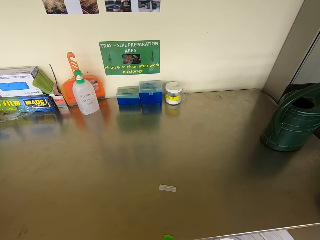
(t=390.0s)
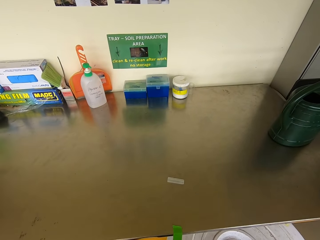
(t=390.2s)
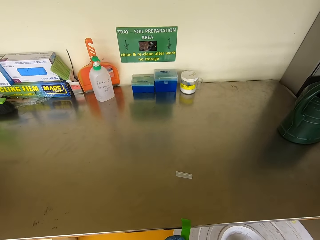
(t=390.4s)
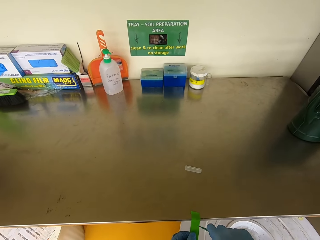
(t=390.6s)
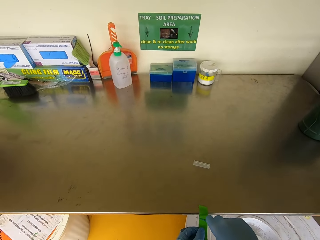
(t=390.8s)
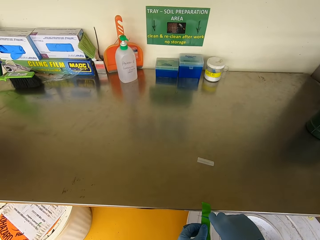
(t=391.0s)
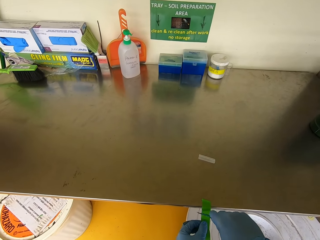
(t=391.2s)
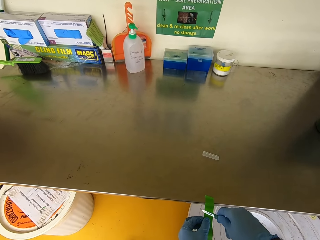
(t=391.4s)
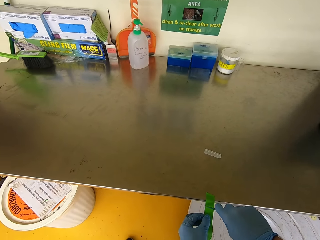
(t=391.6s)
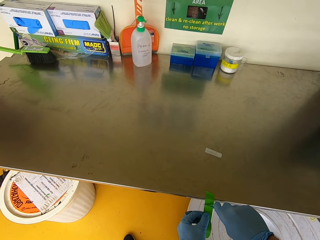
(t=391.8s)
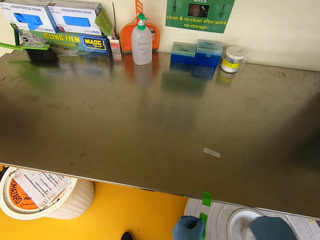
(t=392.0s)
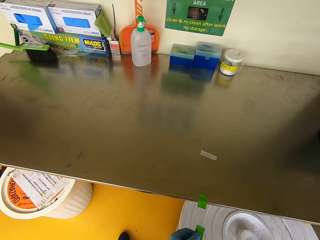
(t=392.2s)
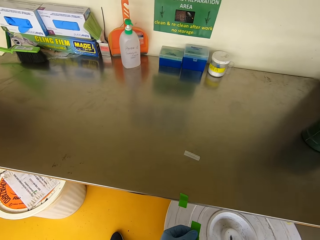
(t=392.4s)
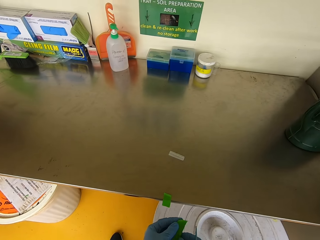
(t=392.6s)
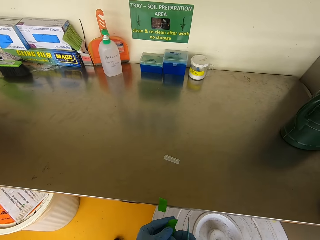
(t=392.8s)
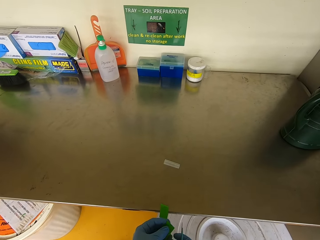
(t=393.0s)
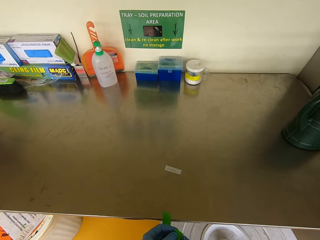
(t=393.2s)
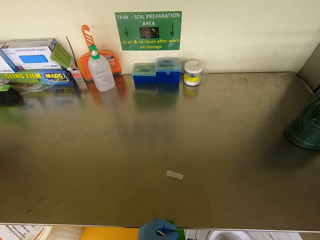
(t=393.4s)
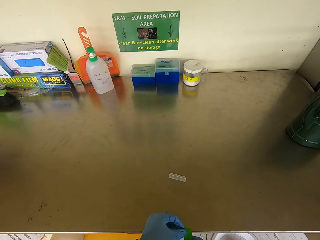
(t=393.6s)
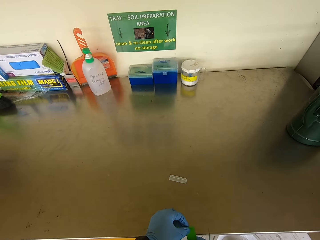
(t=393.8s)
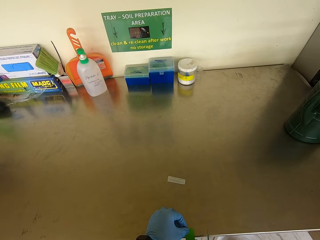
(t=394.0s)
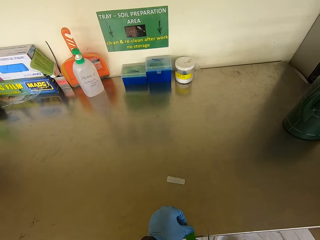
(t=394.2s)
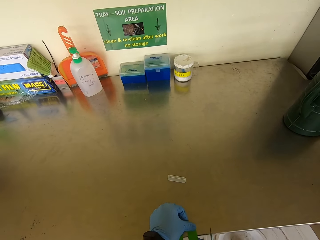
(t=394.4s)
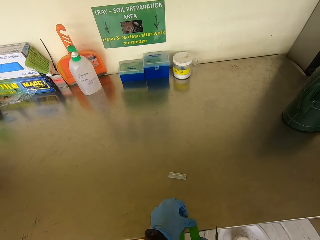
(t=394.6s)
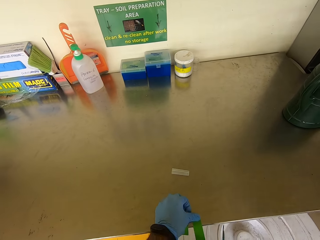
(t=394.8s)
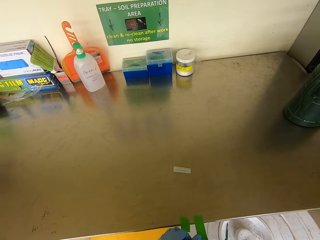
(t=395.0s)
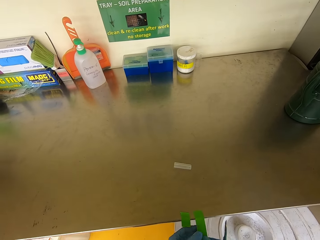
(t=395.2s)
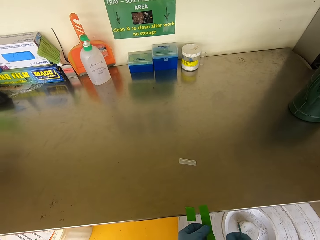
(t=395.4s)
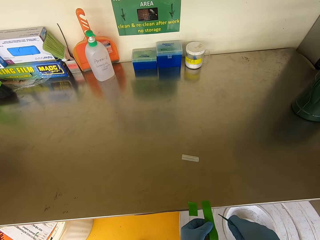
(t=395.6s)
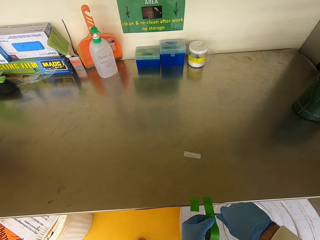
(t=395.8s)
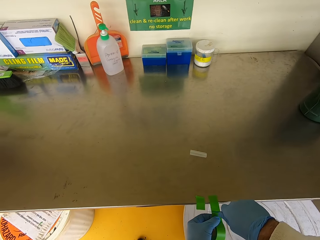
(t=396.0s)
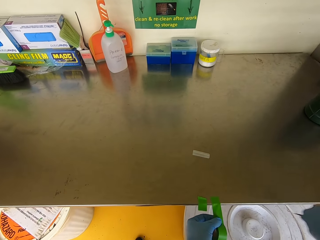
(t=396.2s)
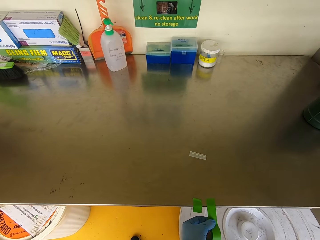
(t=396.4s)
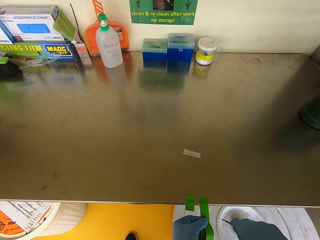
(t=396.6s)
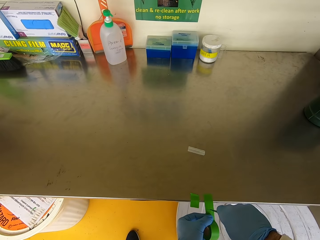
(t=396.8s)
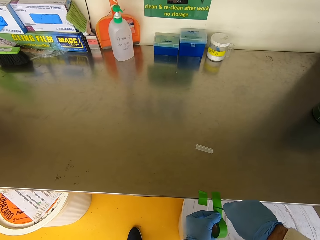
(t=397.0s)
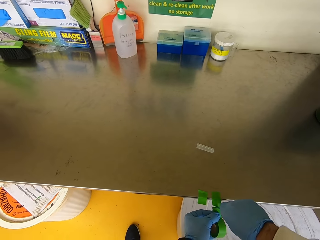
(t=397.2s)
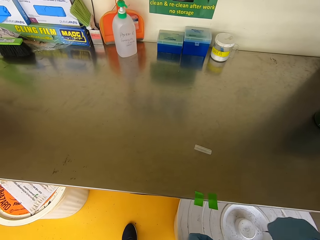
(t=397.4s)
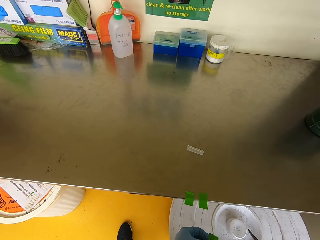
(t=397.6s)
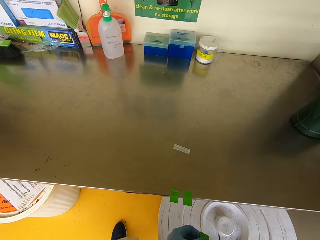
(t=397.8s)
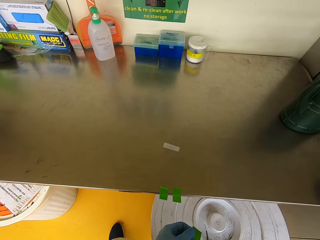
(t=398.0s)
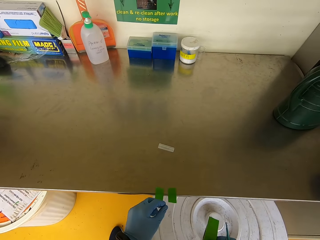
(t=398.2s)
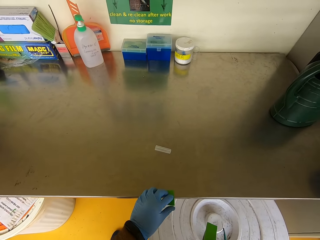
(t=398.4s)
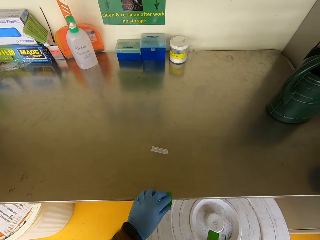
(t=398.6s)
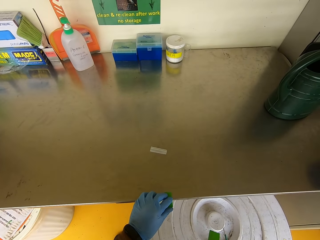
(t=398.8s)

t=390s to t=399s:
The camera wearer cuts the green plant tie tape. They stick the plant tie tape on a counter. They cut the green plant tie tape.

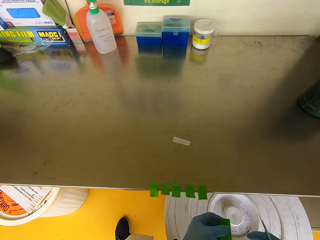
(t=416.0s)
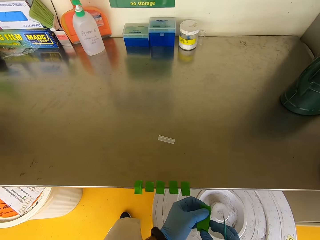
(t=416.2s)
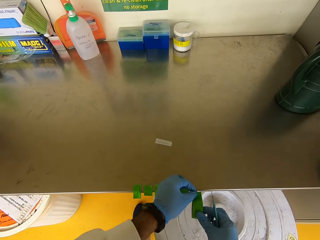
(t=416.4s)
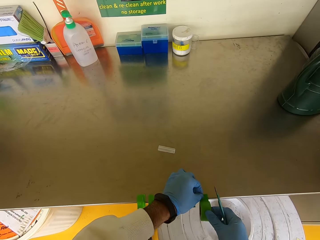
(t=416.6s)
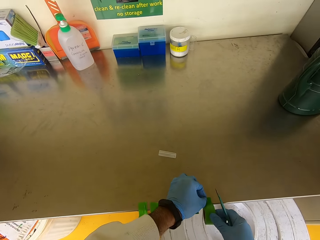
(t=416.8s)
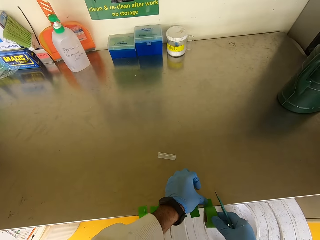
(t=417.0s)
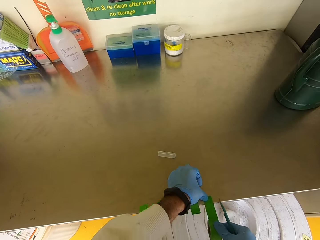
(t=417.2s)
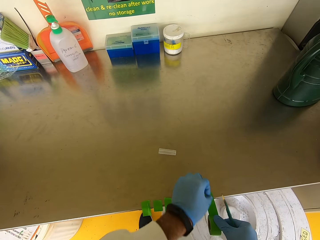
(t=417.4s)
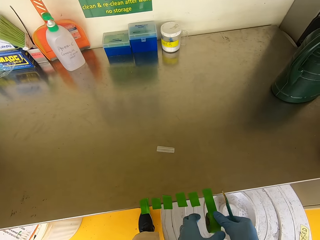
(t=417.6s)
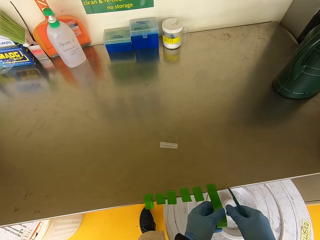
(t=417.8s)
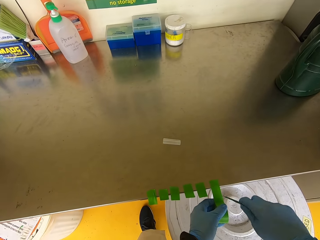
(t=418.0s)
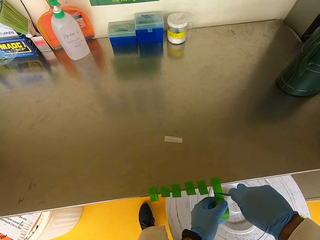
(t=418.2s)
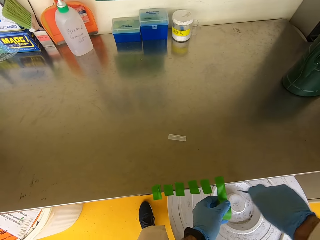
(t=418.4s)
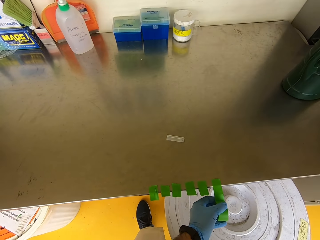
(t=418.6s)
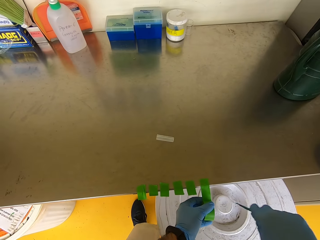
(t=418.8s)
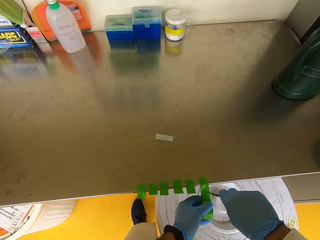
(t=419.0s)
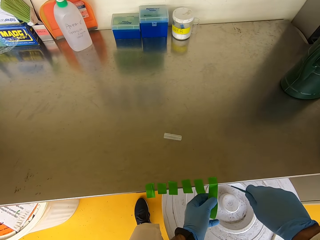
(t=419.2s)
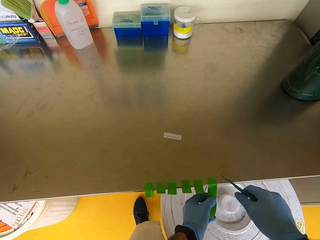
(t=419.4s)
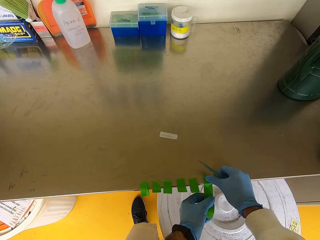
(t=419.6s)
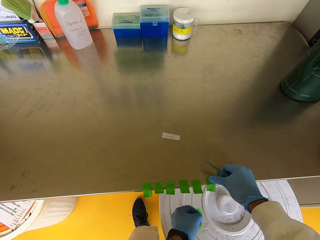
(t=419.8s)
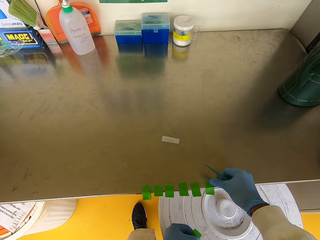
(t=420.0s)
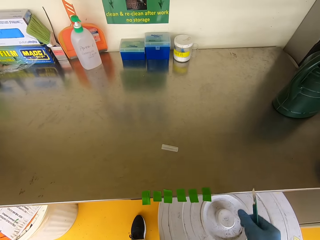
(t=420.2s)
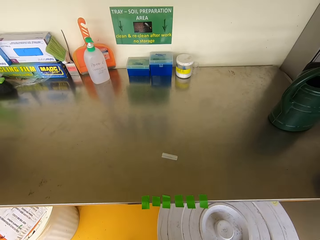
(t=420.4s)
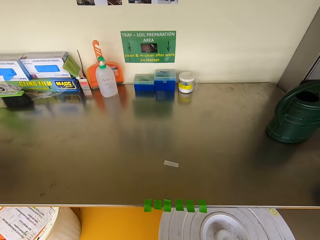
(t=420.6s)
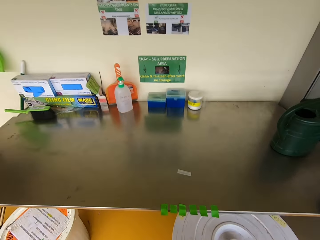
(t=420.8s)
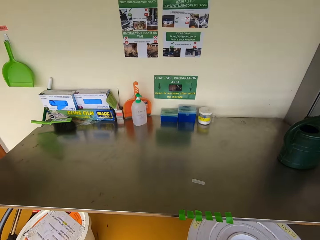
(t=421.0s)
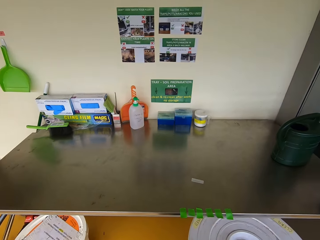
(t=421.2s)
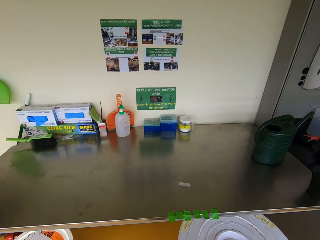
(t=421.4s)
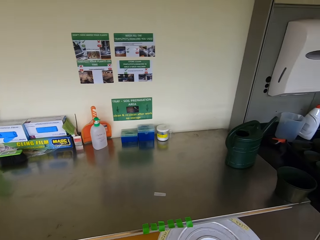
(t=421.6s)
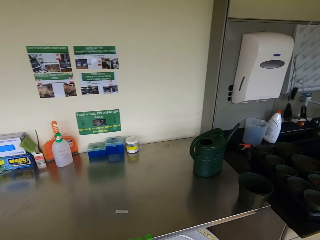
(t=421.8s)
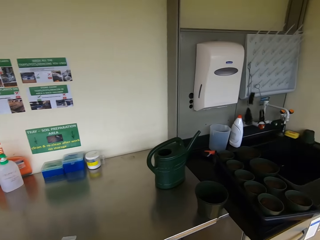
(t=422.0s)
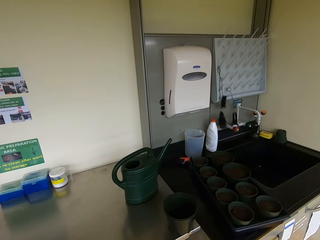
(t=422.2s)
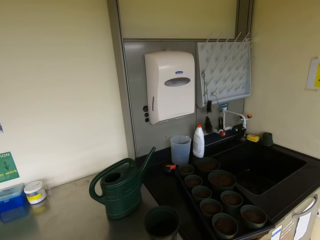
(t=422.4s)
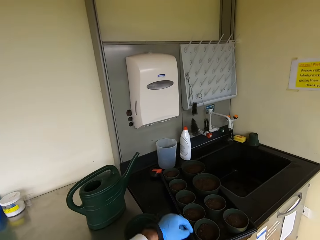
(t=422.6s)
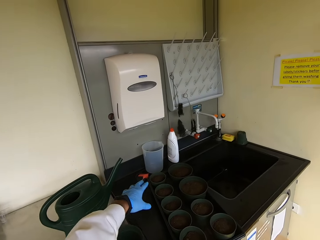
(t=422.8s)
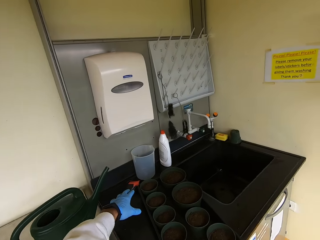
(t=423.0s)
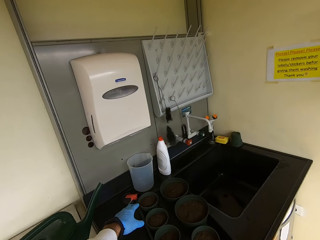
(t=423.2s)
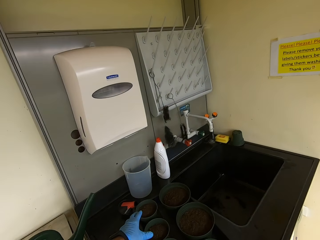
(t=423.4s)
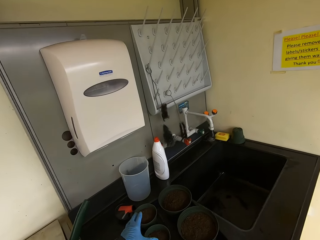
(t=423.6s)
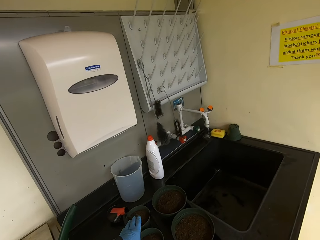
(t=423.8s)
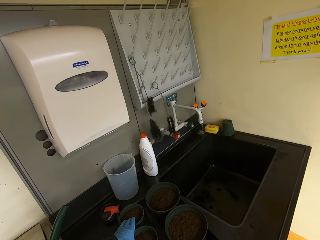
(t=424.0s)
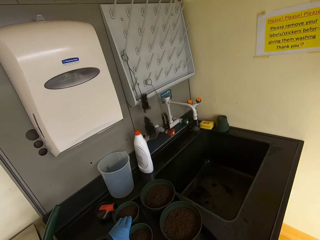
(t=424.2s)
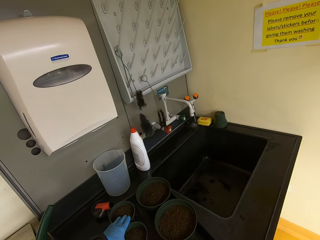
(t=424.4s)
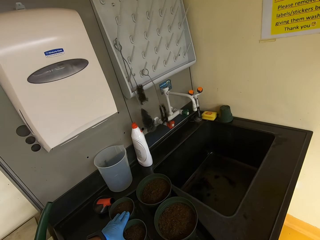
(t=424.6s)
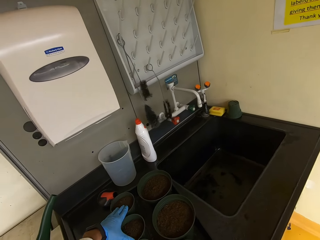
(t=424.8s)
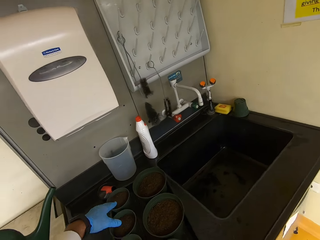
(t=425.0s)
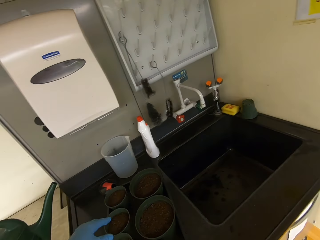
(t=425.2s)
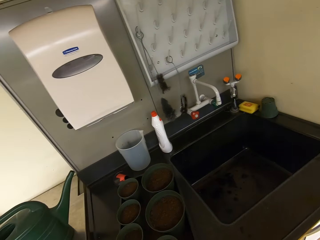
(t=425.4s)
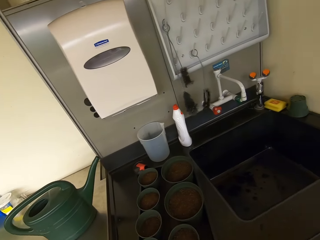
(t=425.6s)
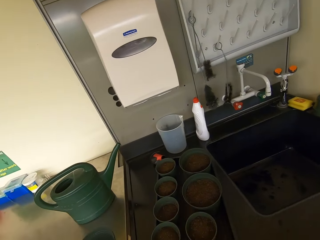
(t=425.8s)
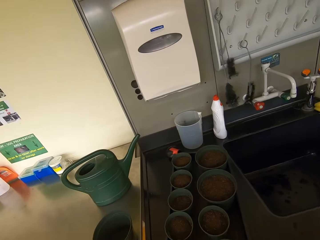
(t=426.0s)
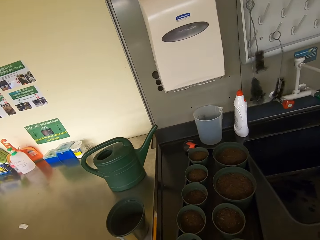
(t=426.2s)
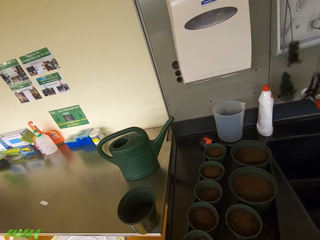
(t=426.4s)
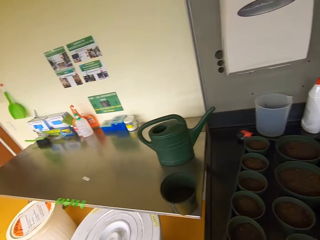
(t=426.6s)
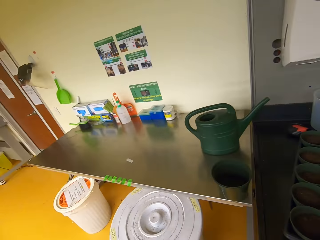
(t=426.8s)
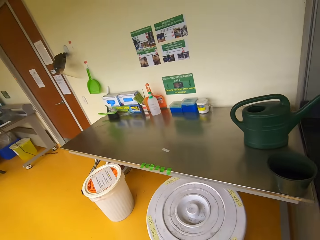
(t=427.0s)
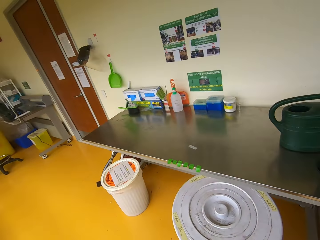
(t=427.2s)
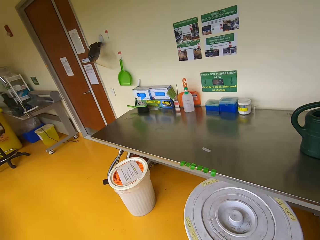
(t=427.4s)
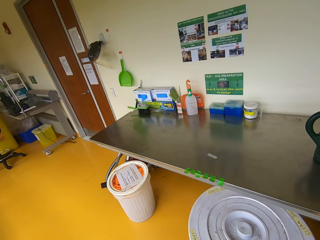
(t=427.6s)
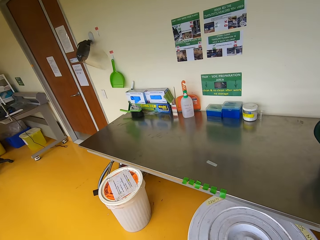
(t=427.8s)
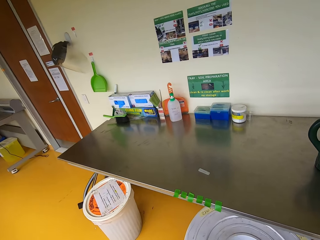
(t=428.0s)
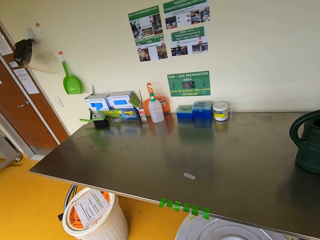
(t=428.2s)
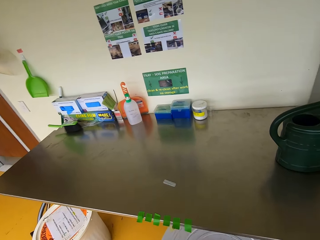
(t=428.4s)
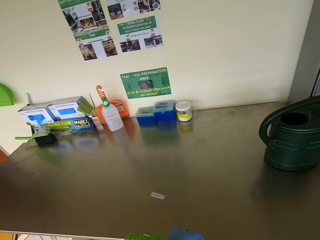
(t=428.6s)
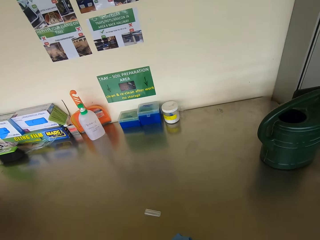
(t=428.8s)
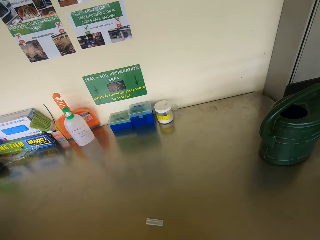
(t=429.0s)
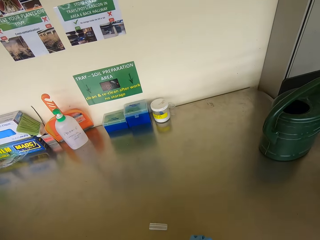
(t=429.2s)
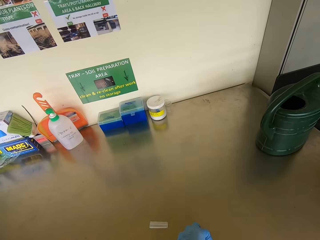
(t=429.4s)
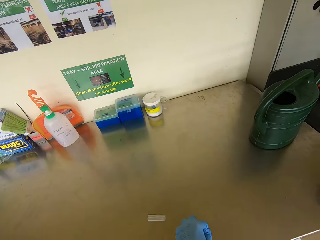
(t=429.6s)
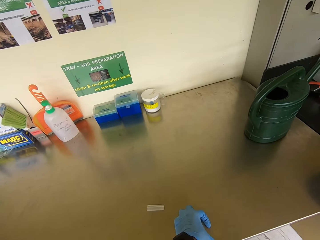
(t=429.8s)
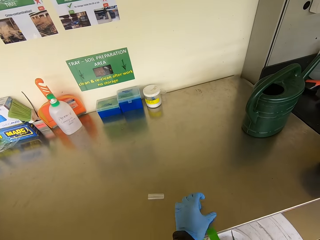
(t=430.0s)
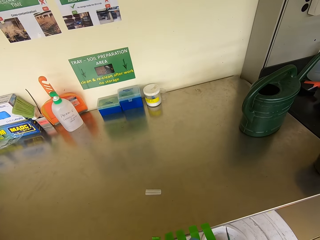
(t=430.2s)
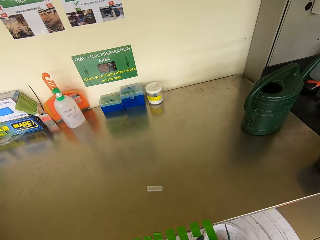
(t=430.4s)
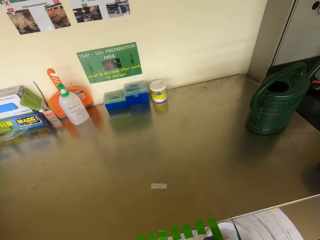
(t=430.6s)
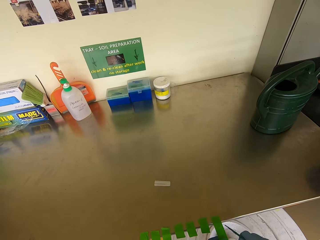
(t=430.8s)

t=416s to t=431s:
The camera wearer cuts the tape. They stick the plant tie tape on a counter. They cut the green plant tie tape. They walk around. They hold cups. They touch a plastic pot. They lift a hand. They walk around. They look around. They stick the plant tie tape on the counter.
